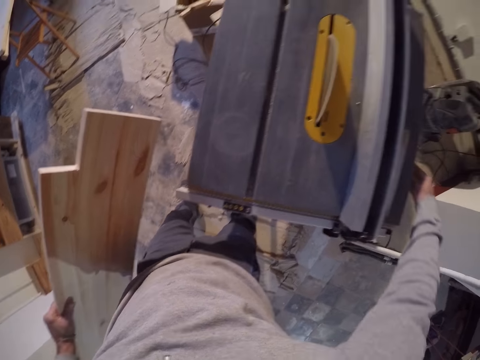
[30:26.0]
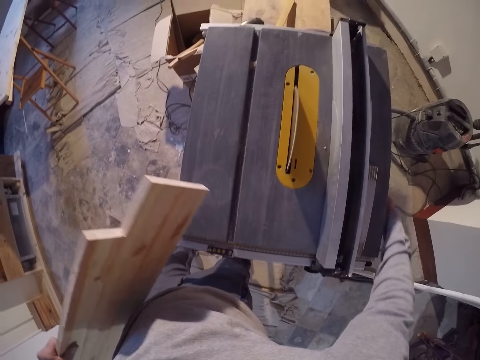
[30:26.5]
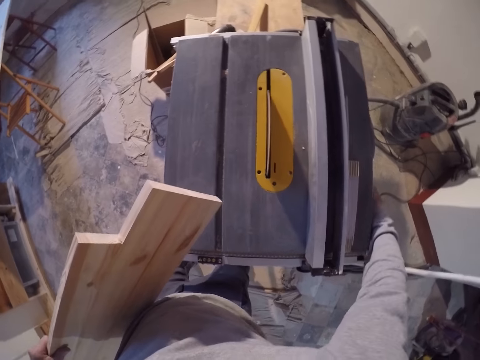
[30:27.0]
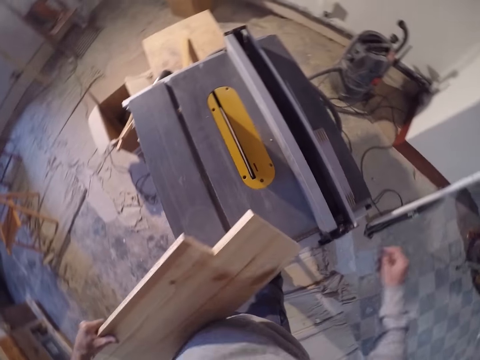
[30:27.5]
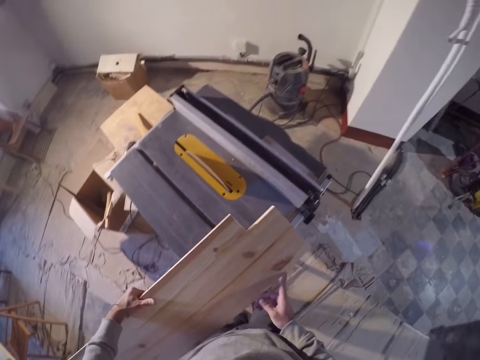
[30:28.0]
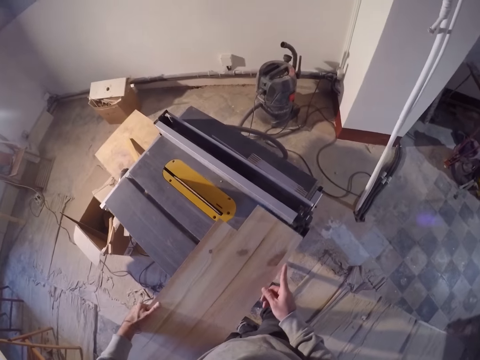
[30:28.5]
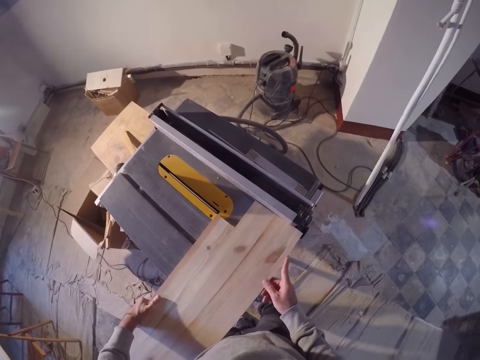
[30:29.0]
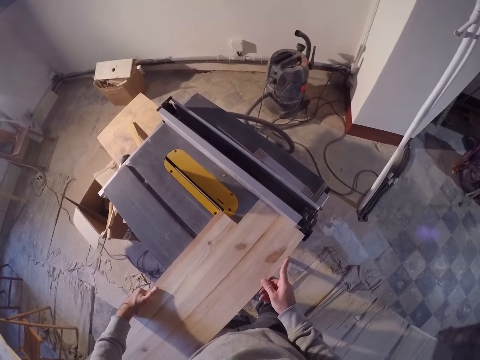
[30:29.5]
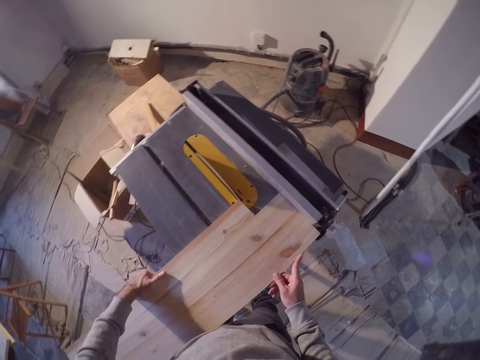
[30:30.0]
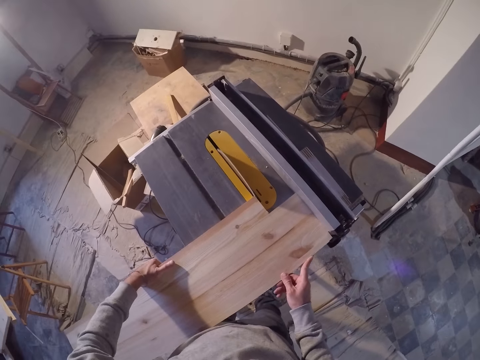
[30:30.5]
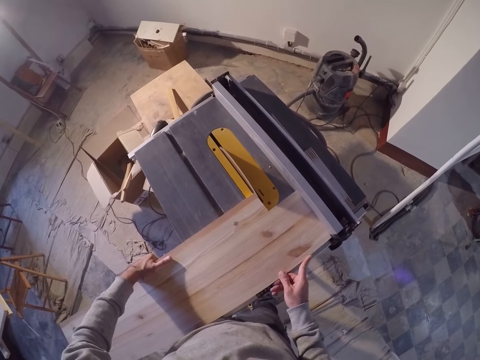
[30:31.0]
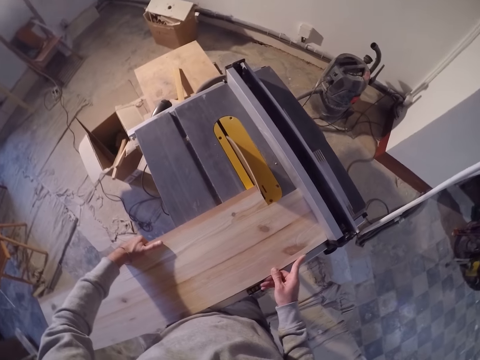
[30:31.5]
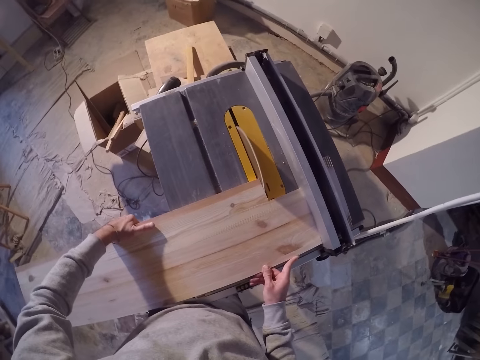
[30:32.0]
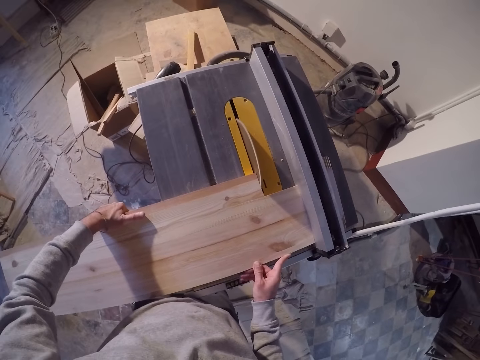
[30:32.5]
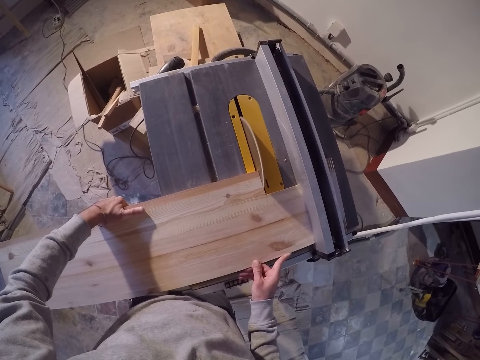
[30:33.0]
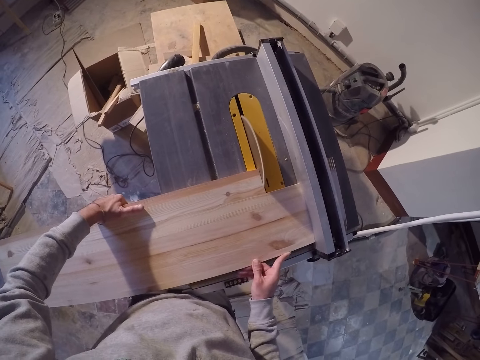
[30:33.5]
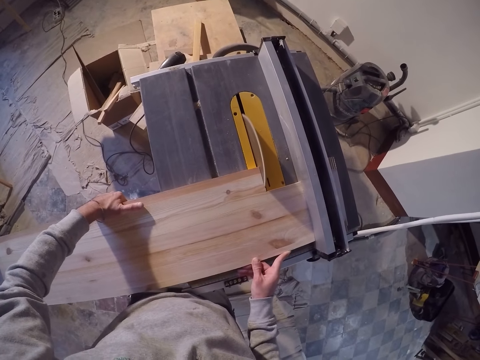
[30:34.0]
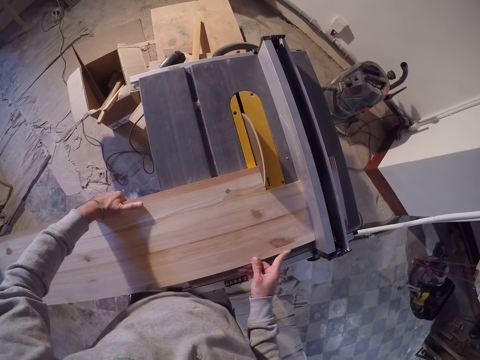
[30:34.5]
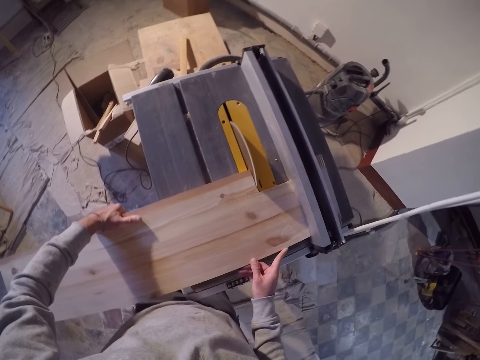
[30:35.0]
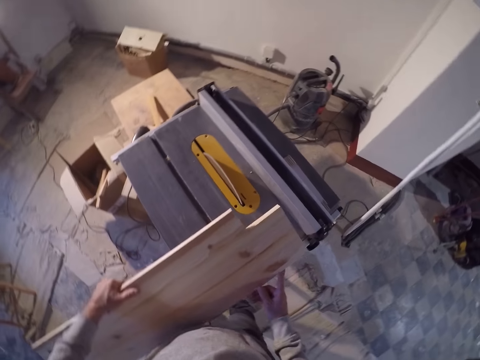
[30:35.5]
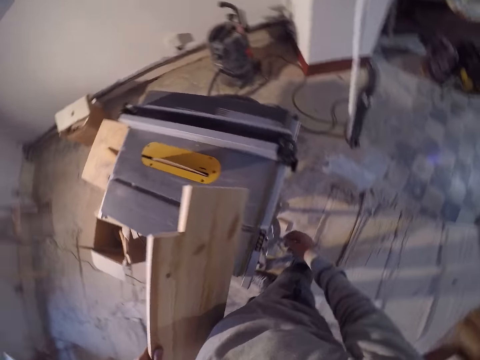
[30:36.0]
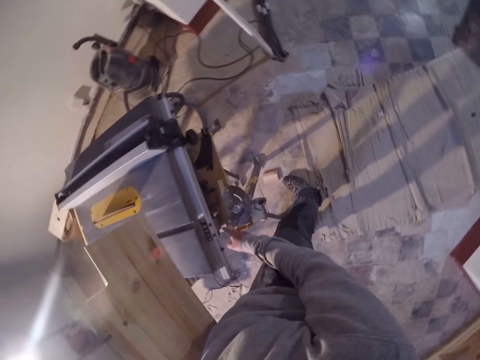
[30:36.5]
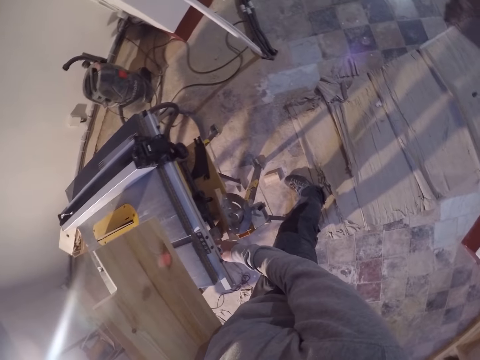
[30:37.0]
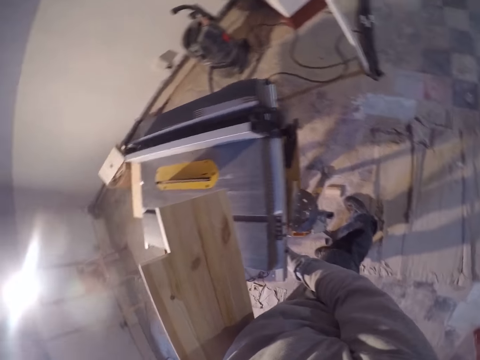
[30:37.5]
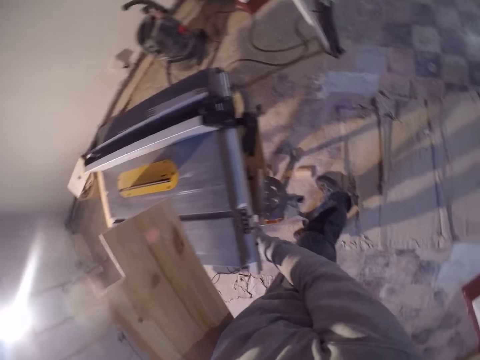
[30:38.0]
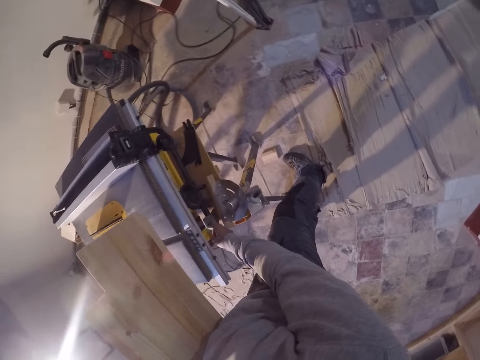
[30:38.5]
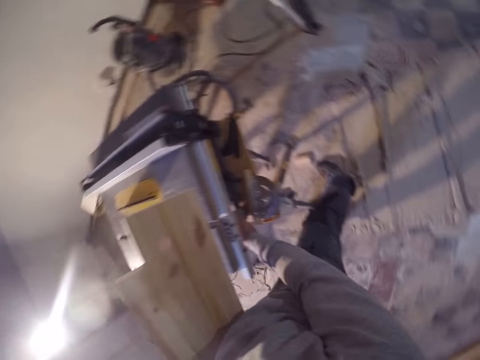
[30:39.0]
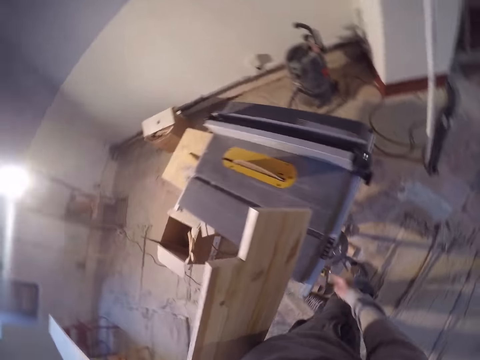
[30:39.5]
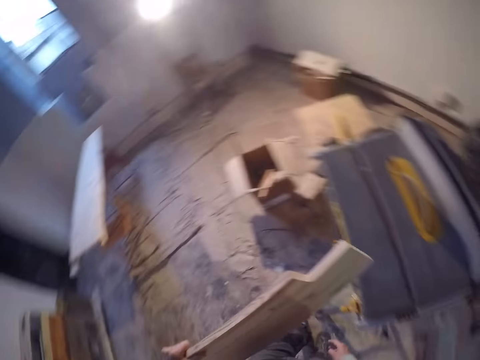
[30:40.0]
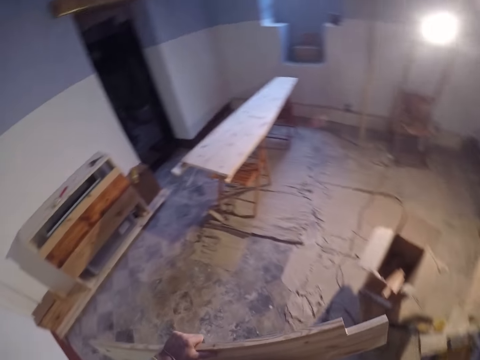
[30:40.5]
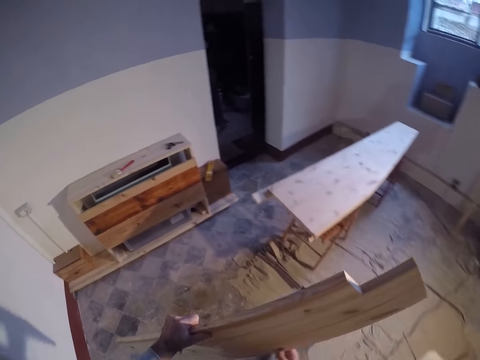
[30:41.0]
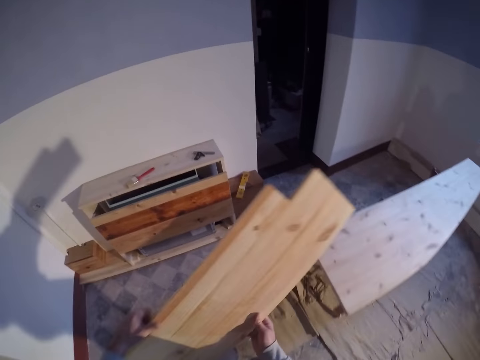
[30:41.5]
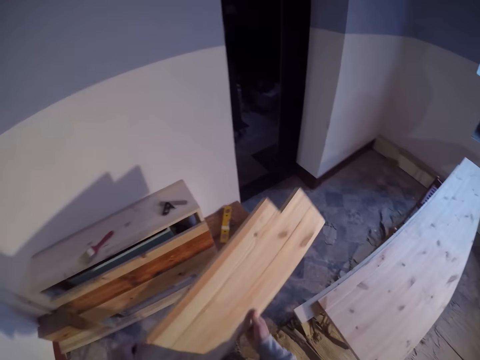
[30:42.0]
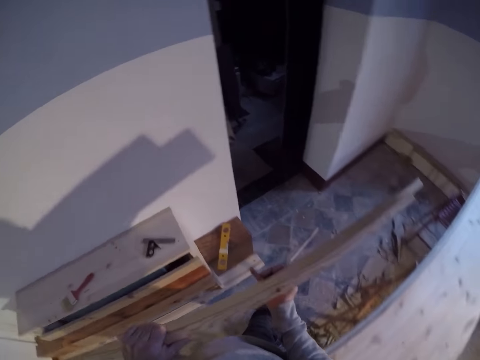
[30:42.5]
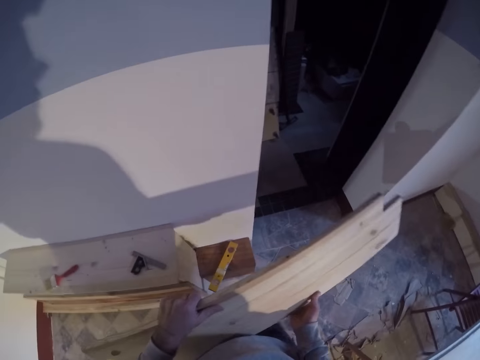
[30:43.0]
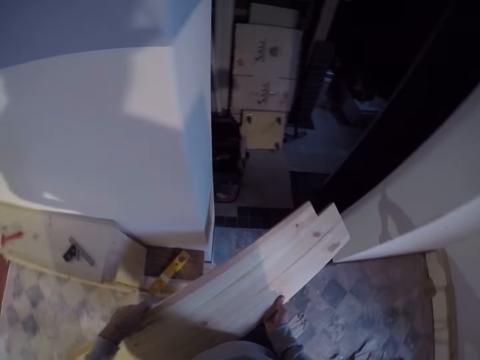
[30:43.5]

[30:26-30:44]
The camera wearer touches the side of the table saw with his right hand. He places the wood on the table saw with both hands. He nips the timber towards the circular saw. He cuts the wood in his hands with the table saw blade. He pulls the timber from the circular saw with both hands. He holds the wood with his left hand. He touches underneath the table saw with his right hand. He turns off the machine. He stares around. He walks around. He holds the wood with both hands.

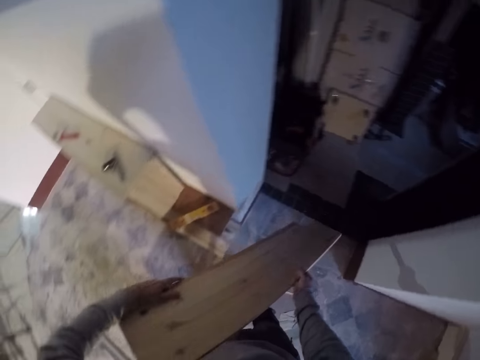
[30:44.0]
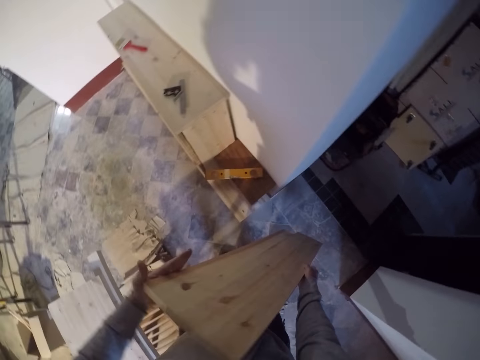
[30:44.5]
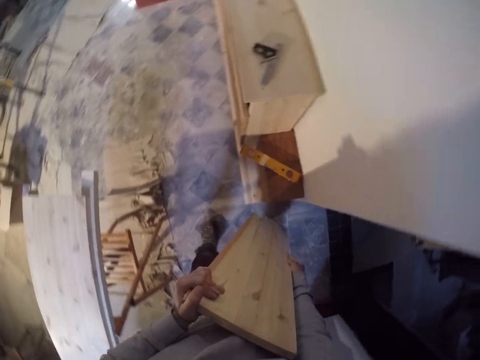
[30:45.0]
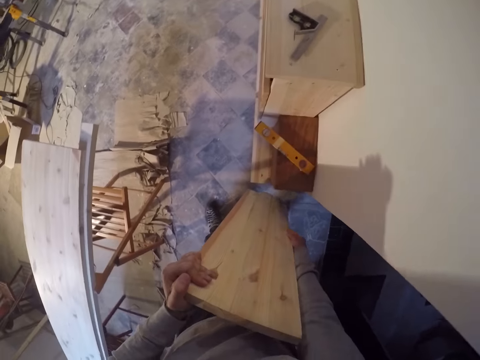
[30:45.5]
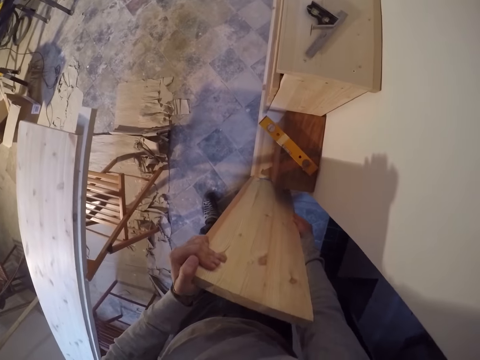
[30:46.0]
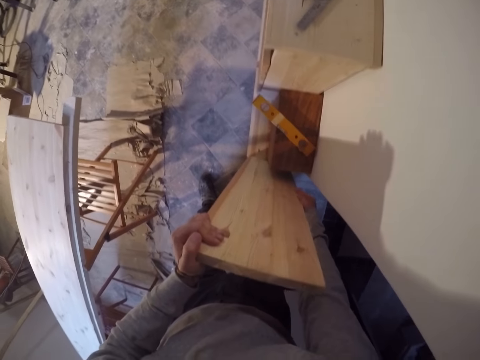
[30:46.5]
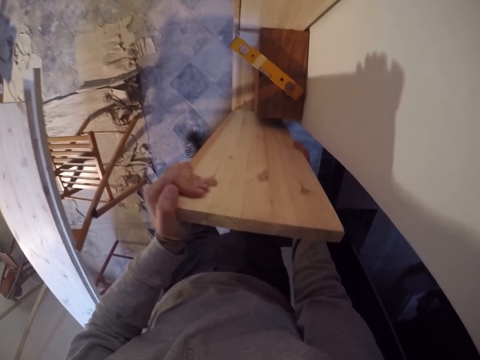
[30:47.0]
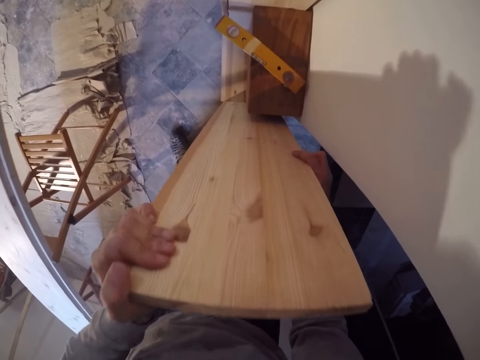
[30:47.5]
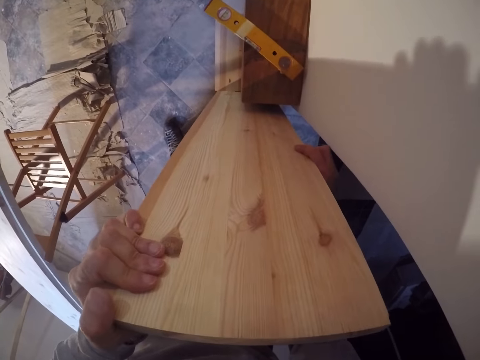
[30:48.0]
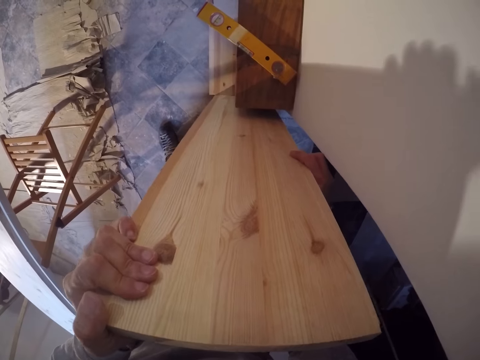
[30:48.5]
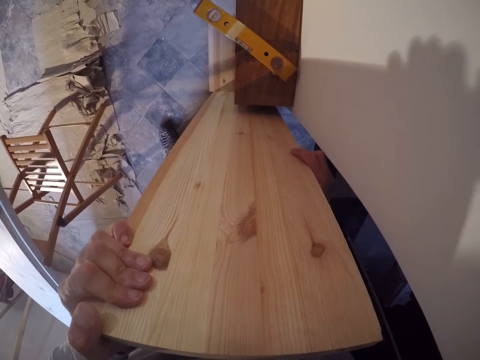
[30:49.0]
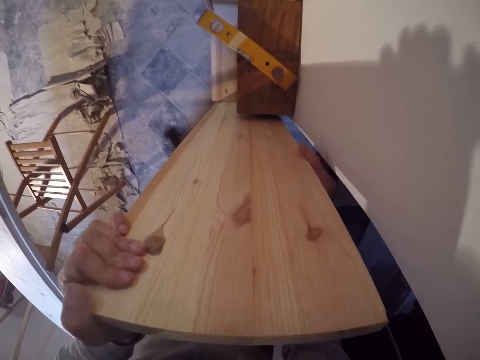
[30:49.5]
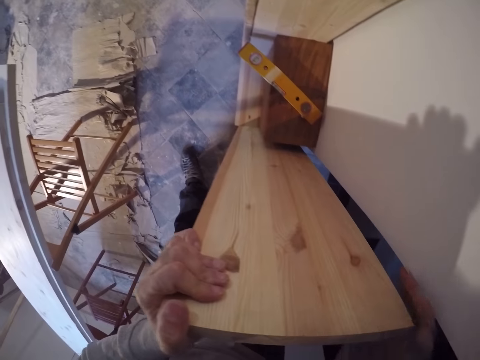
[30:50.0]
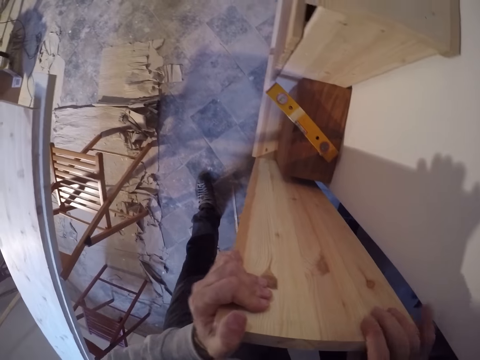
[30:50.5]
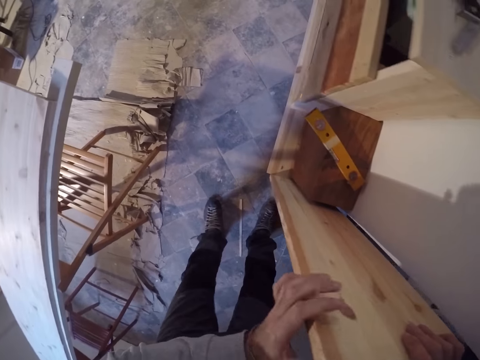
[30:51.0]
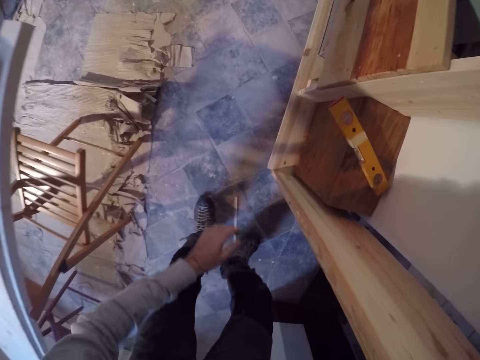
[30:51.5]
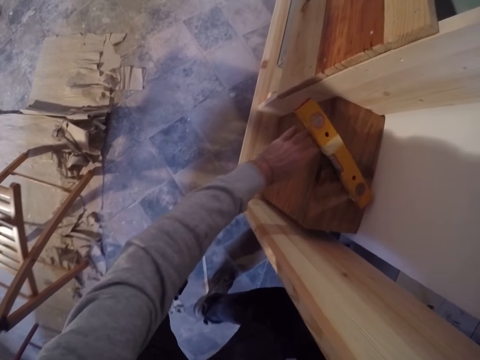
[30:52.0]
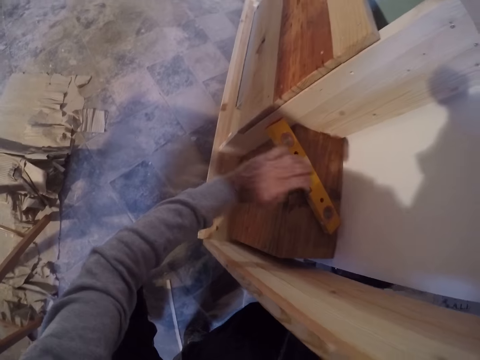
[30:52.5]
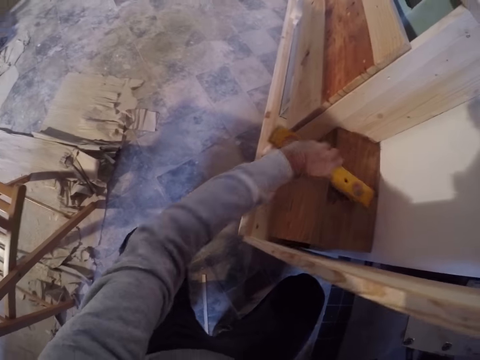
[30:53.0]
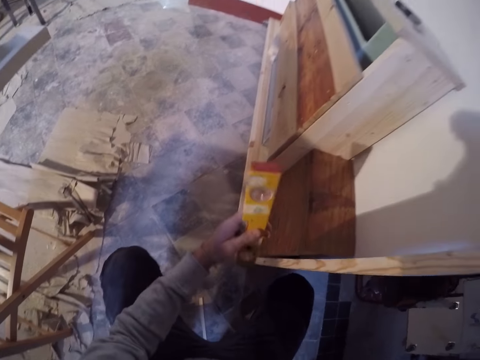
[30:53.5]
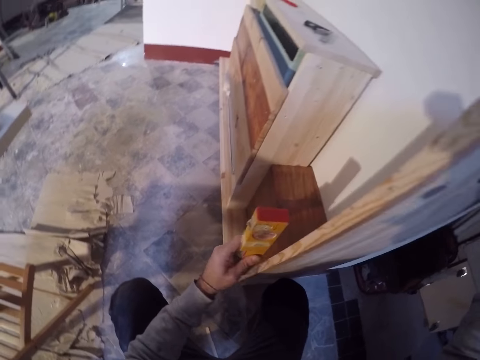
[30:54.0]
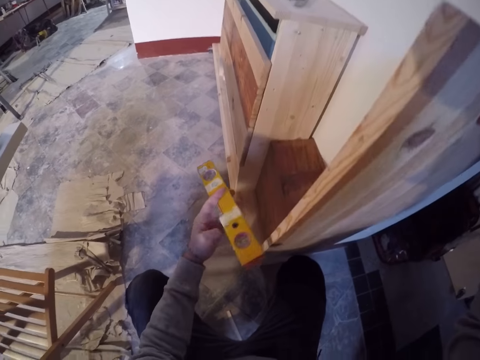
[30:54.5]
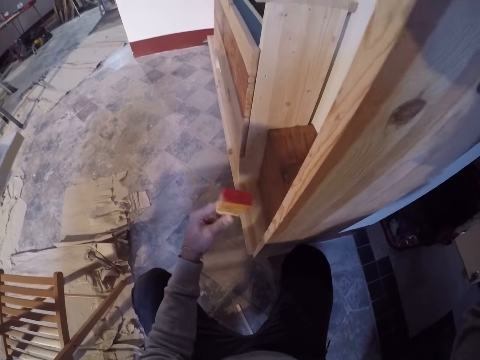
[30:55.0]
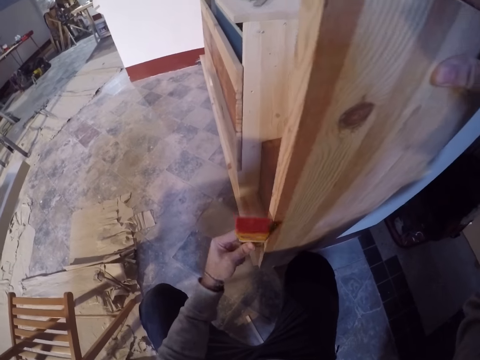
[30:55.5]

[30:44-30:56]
The camera wearer leans the timber at the wall. He places the wood on the floor with both hands. He holds the wood on the floor with his right hand. He picks up the spirit level on the cupboard shelf with his left hand. He turns over the spirit level with his left hand.
